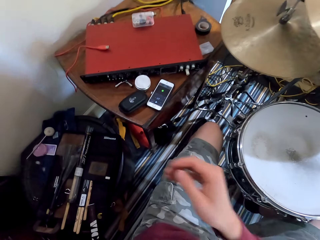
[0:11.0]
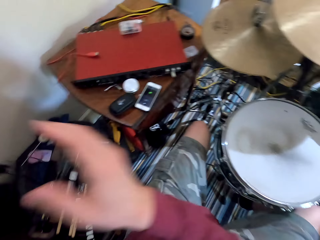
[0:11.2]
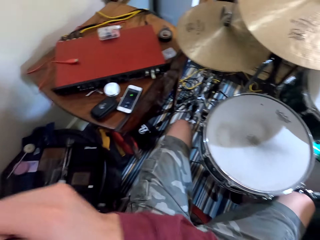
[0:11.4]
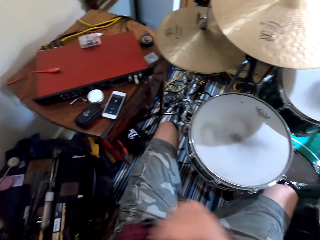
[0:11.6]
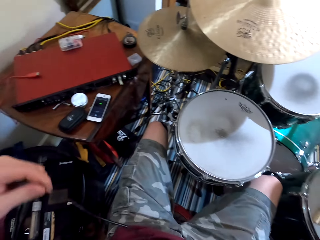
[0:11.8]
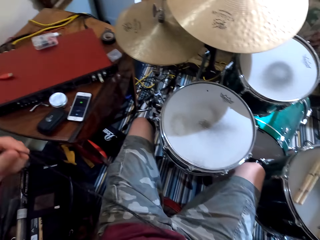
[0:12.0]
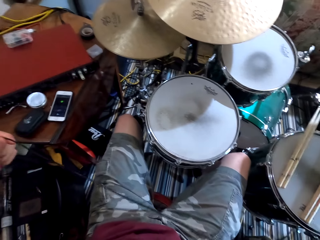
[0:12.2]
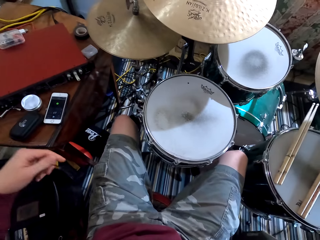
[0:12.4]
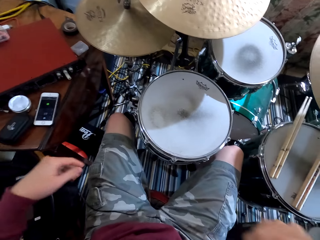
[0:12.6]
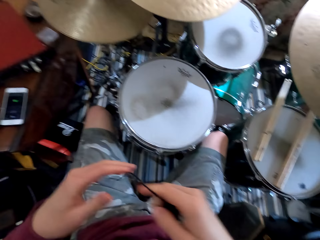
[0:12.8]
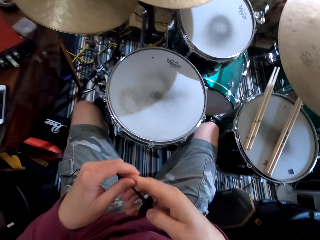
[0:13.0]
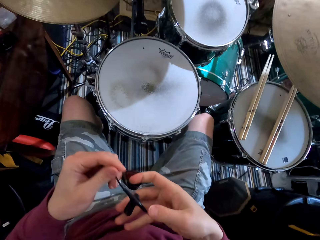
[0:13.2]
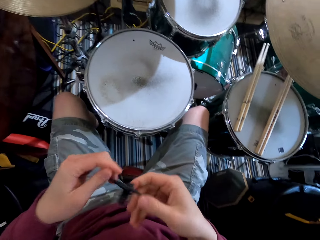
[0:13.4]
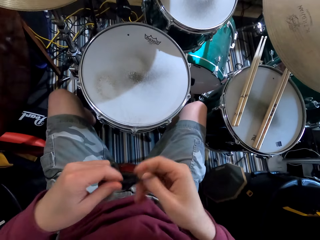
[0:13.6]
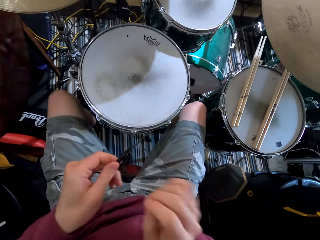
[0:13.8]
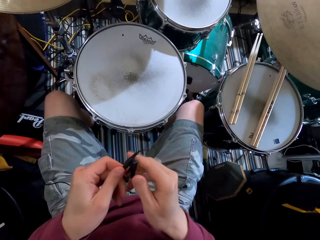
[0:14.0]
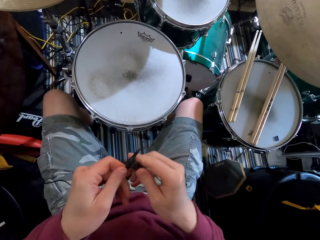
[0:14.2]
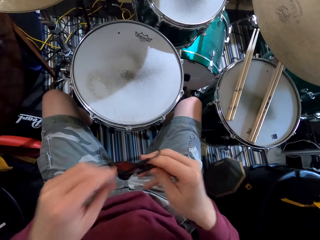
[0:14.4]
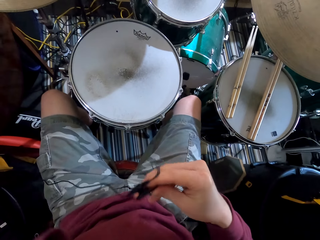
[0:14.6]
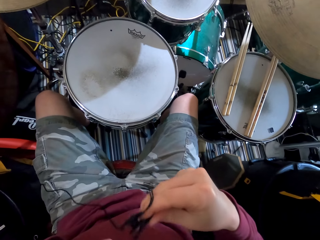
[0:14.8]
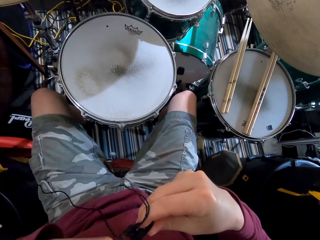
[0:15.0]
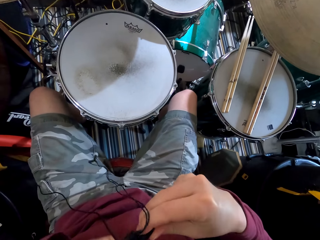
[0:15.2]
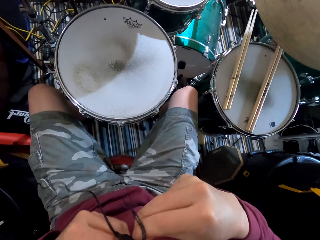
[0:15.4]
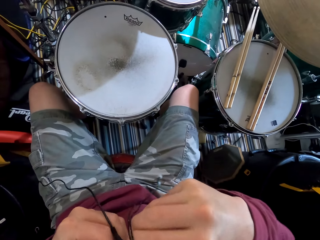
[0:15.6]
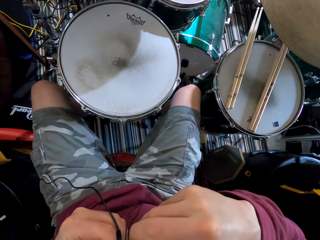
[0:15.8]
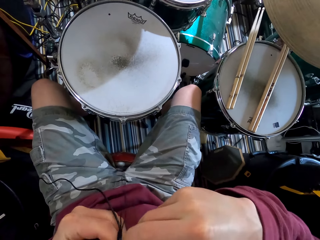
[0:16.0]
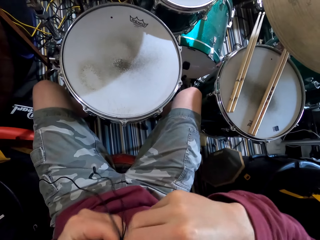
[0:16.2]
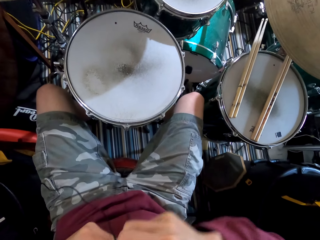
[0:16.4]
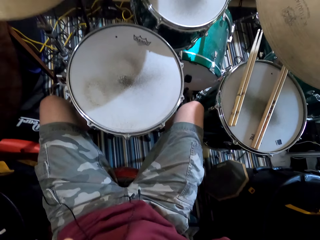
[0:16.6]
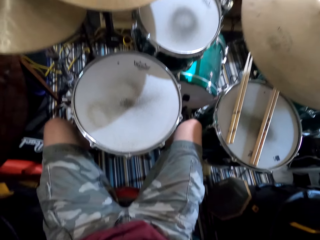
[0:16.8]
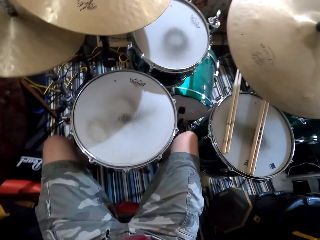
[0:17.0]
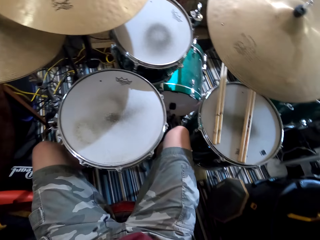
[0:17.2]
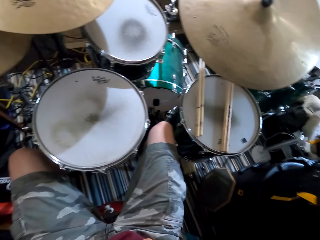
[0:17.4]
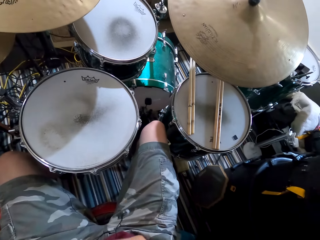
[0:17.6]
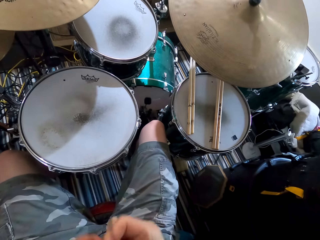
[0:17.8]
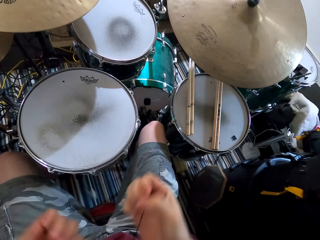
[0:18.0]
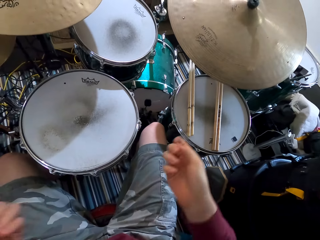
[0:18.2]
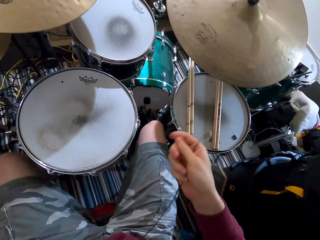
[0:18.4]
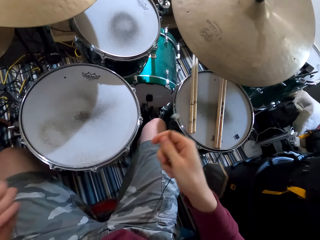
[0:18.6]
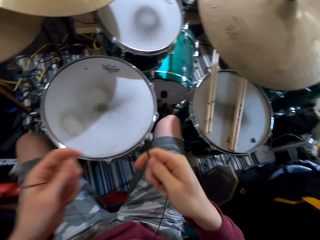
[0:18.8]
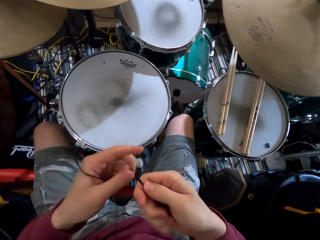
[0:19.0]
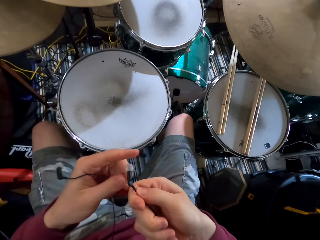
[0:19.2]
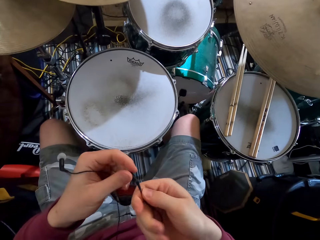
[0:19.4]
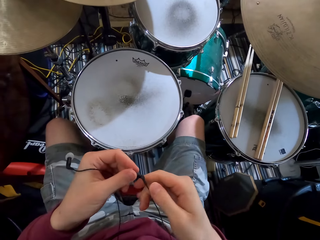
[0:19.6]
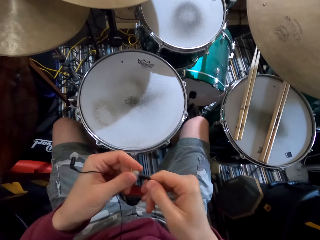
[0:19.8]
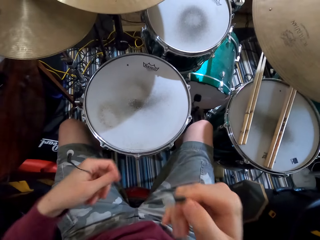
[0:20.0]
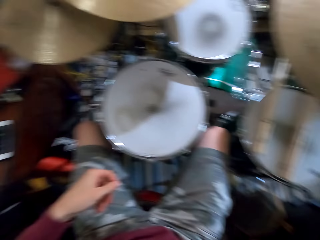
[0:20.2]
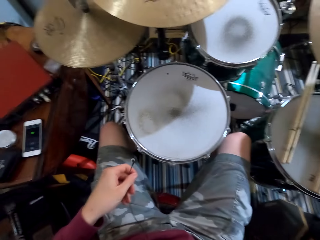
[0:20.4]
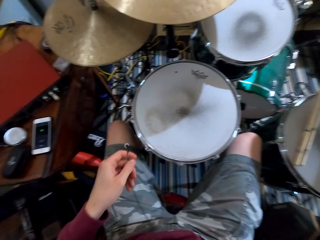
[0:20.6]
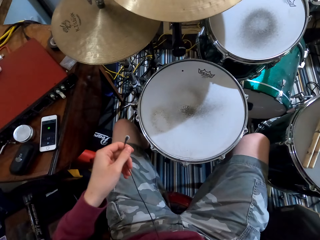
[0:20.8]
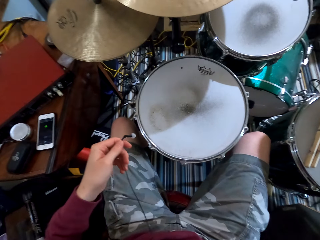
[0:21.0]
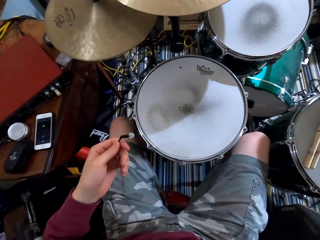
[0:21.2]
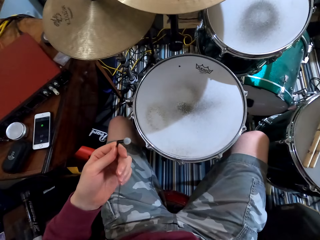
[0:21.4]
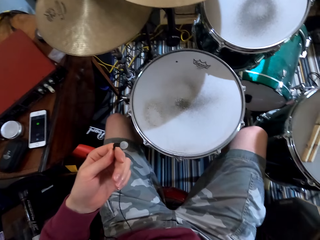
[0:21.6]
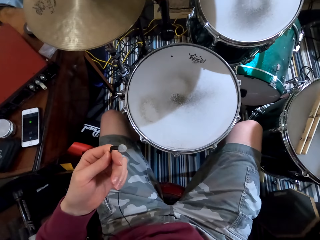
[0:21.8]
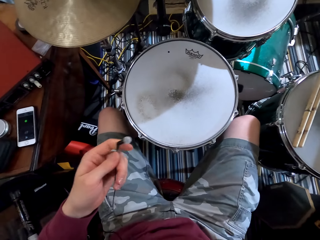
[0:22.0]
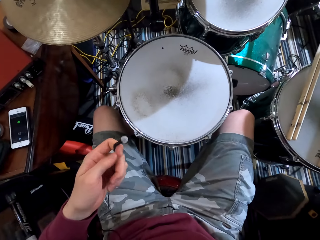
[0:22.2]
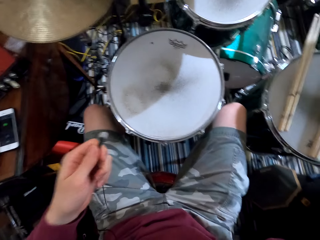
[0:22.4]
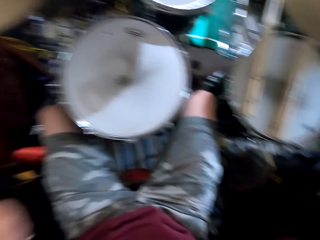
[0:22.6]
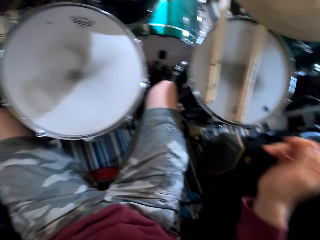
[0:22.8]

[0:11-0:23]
The camera wearer holds the earphones with both hands. They stretch the earphones. They put the earphone clip on the clothes. They stretch the earphone cables. They touch the ear tips of the earphones. They put one ear tip in the ear. They look on the other ear tip.

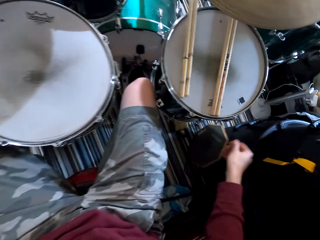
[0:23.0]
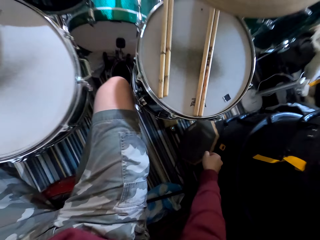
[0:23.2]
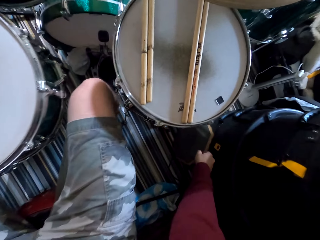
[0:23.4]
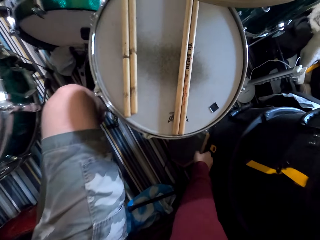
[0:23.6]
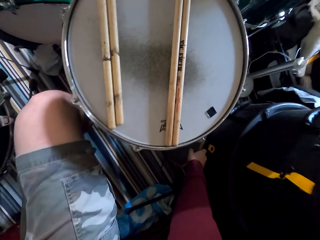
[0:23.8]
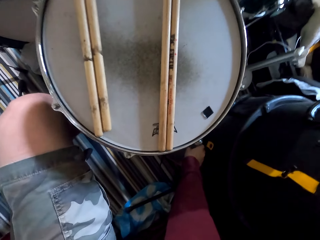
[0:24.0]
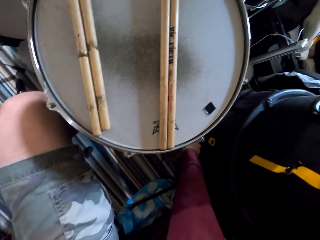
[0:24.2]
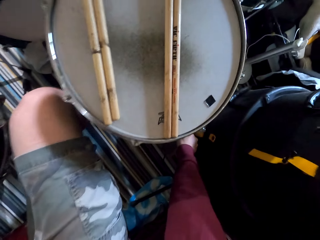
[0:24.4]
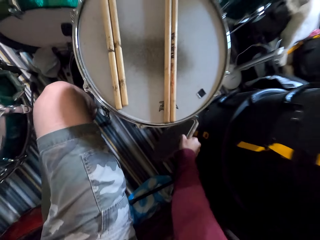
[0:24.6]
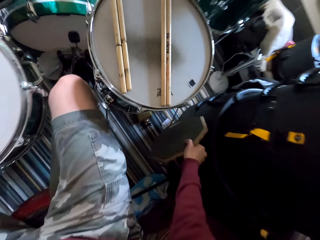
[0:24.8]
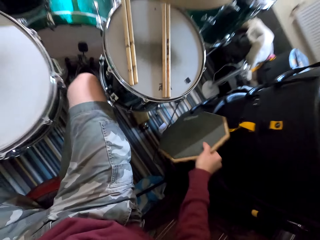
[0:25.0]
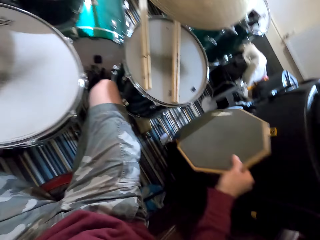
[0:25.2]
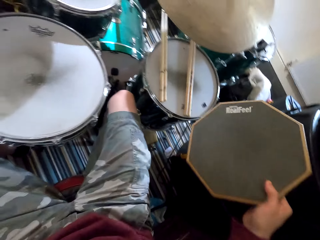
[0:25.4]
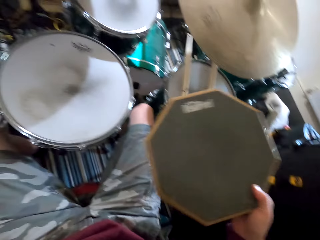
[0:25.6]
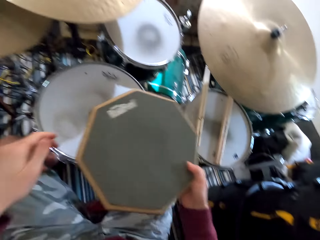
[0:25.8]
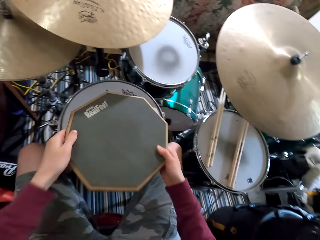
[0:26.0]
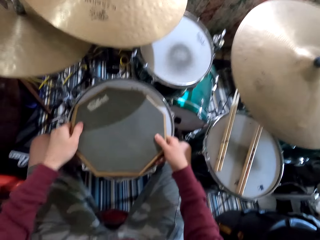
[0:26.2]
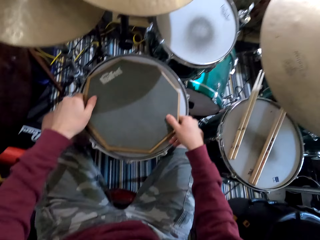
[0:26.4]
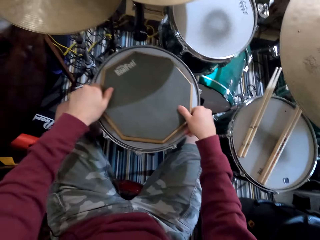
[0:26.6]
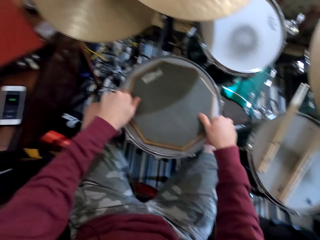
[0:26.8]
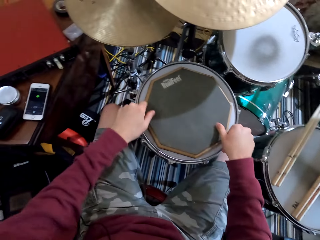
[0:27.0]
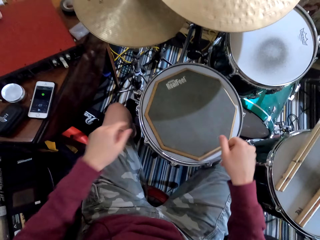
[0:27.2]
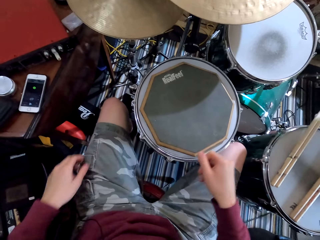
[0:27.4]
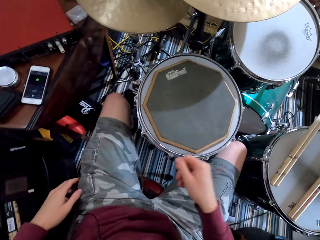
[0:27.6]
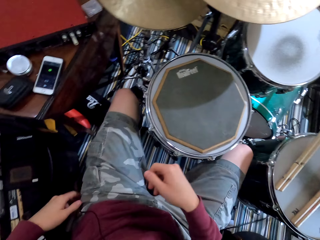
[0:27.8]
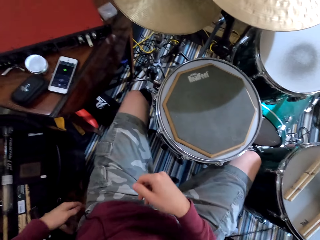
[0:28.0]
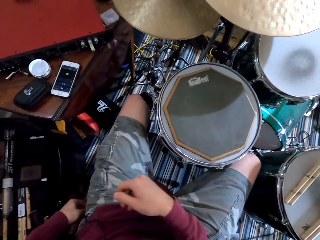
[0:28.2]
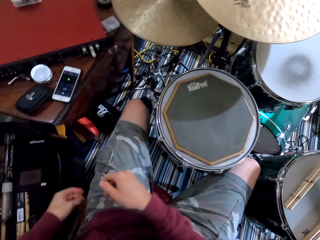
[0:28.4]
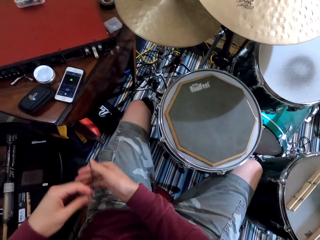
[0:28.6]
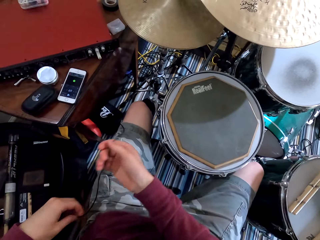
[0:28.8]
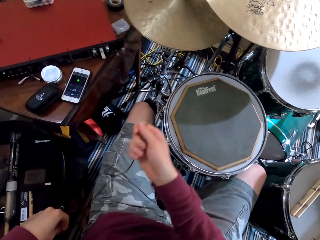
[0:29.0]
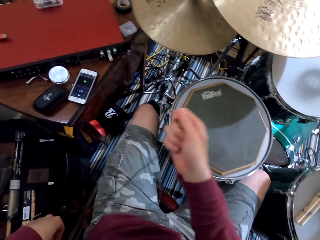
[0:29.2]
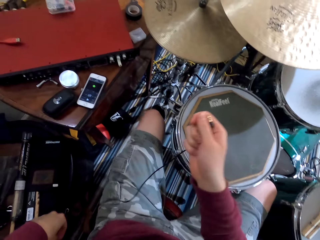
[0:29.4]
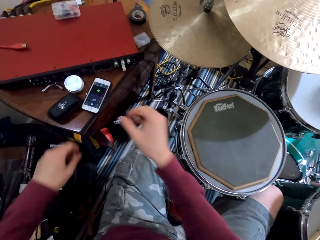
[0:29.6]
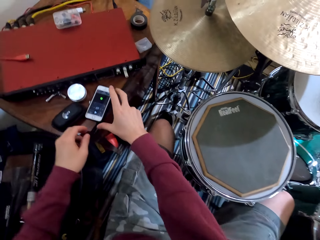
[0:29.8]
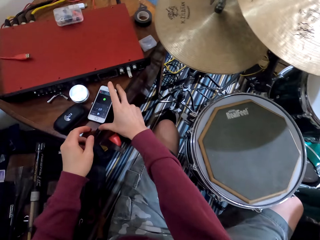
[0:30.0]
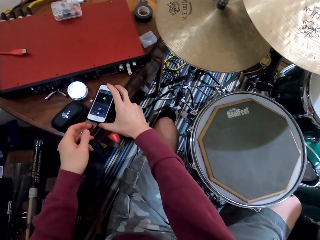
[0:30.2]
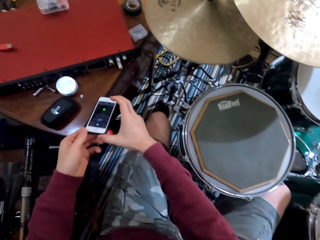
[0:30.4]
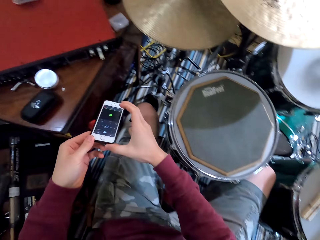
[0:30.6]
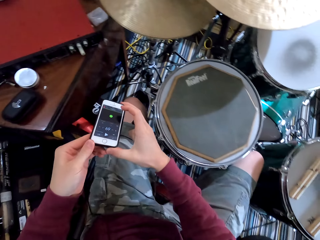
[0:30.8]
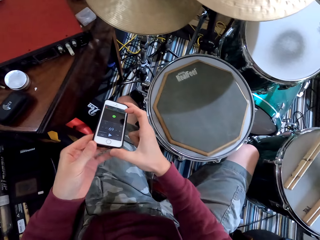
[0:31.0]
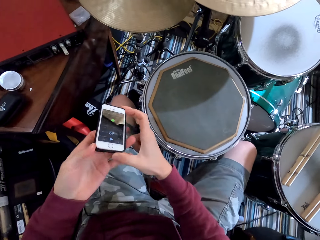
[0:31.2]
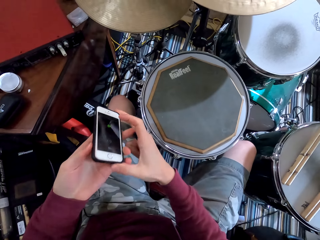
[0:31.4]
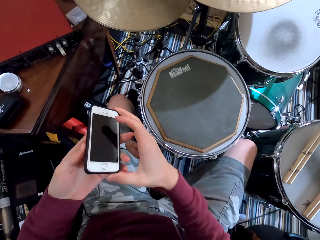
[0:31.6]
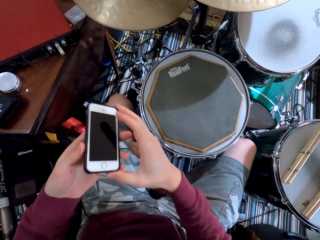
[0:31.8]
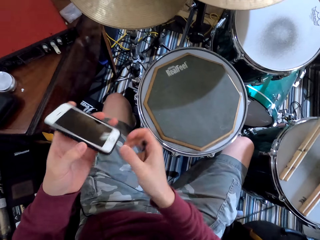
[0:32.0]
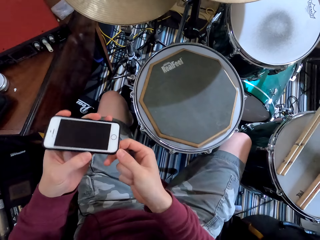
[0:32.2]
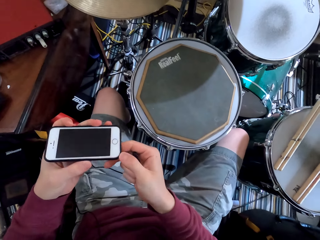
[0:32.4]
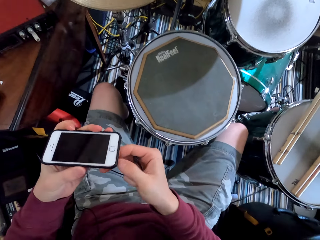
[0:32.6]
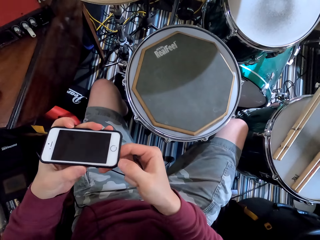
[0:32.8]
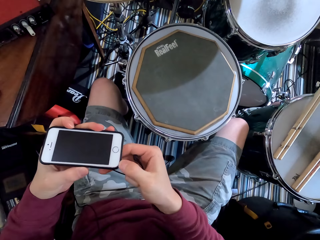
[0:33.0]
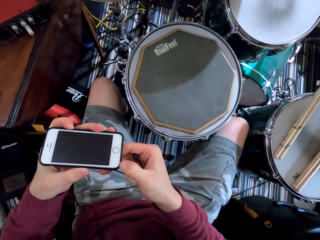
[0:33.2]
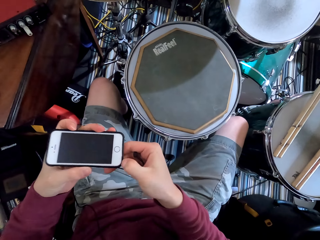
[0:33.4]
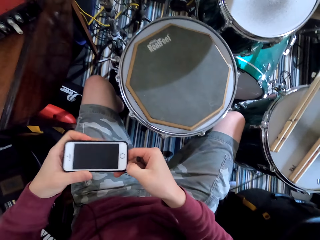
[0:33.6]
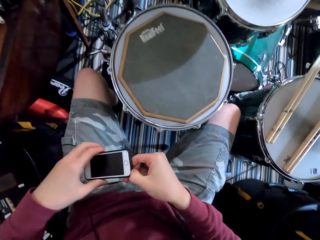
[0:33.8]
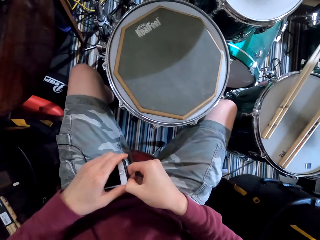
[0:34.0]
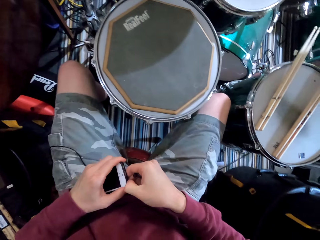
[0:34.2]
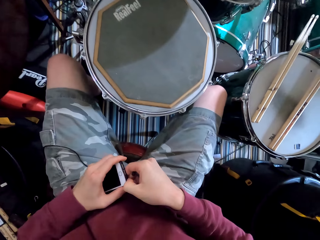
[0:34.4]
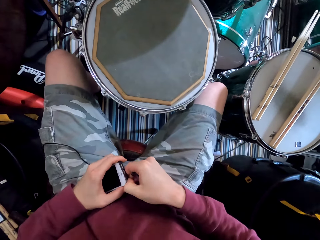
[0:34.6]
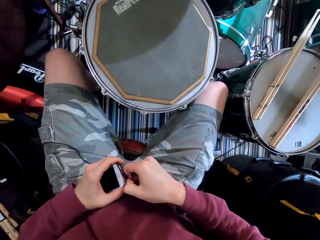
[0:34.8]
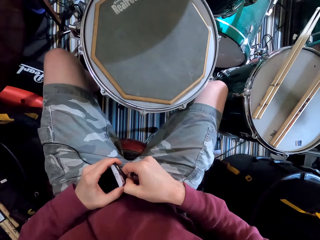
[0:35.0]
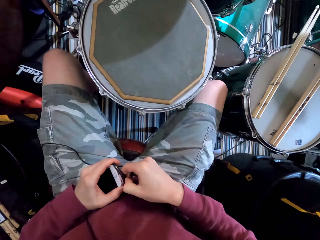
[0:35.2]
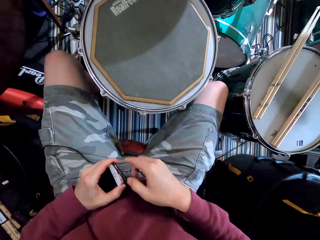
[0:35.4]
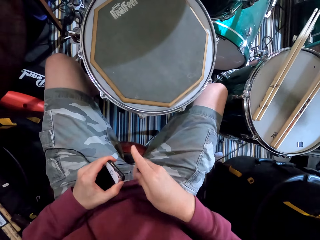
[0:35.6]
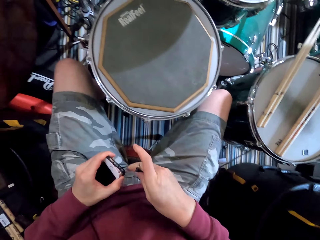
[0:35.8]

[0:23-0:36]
The camera wearer puts the ear tips on the other ear. They take part of the drum. They put the part on the drum. They hold the input plug of the earphone. They take the phone. They look on the phone. They remove one side of the phone back cover.
